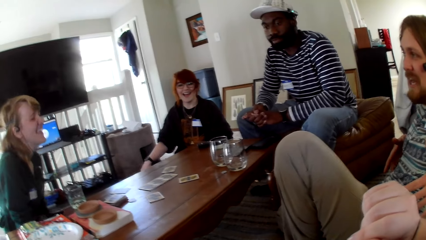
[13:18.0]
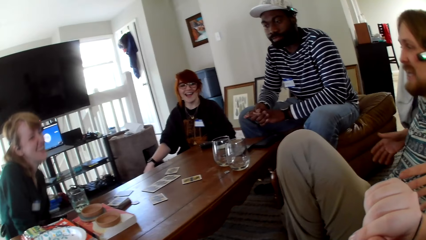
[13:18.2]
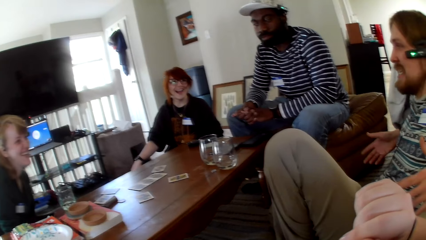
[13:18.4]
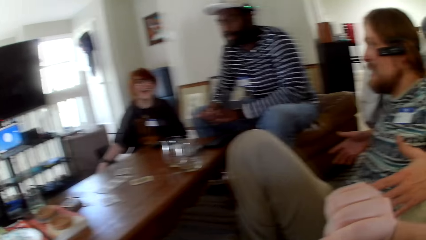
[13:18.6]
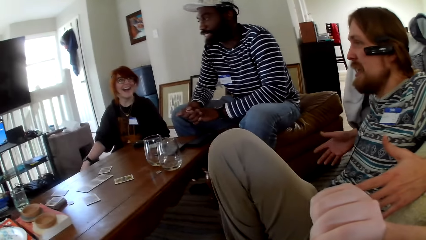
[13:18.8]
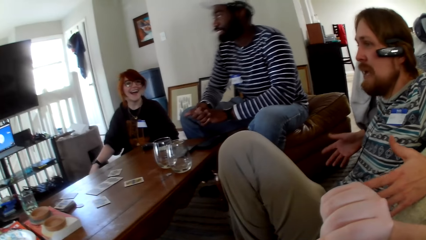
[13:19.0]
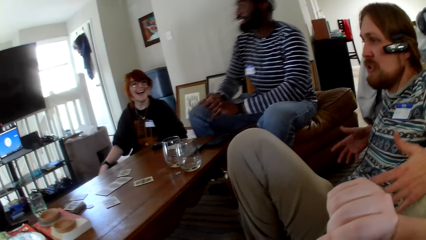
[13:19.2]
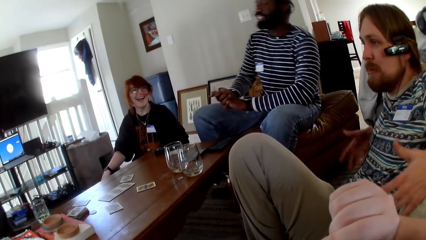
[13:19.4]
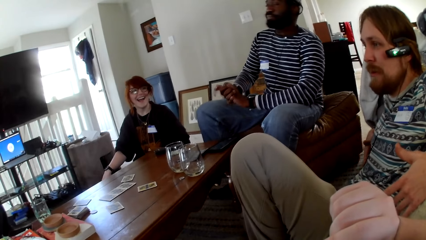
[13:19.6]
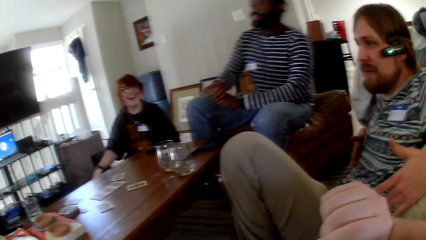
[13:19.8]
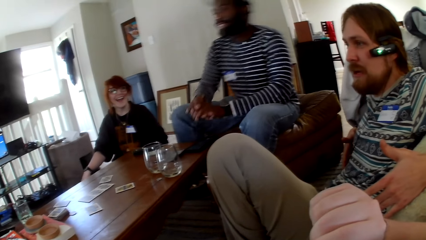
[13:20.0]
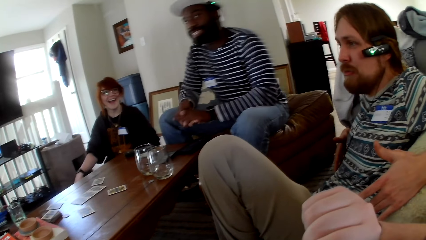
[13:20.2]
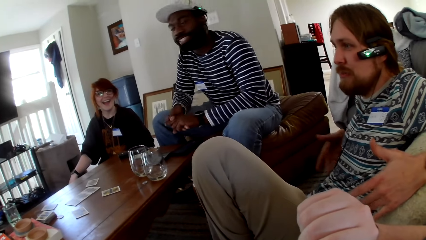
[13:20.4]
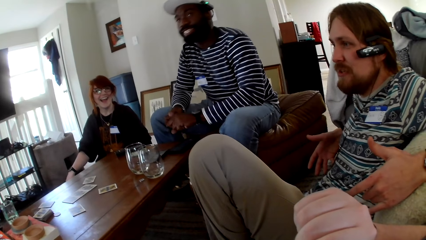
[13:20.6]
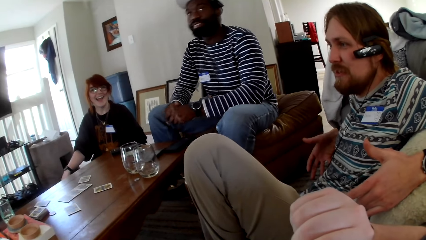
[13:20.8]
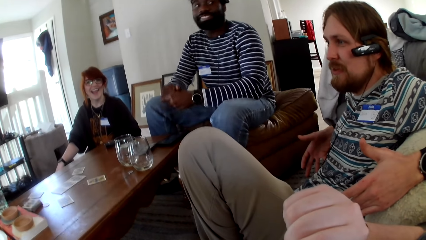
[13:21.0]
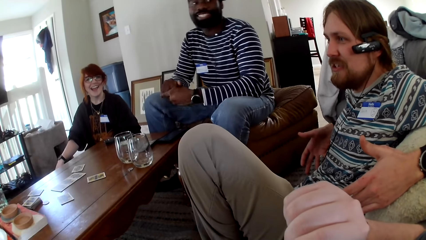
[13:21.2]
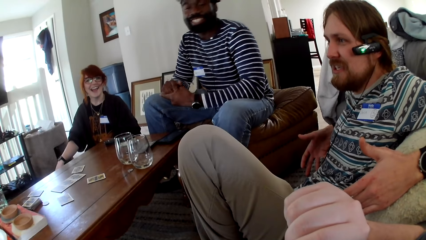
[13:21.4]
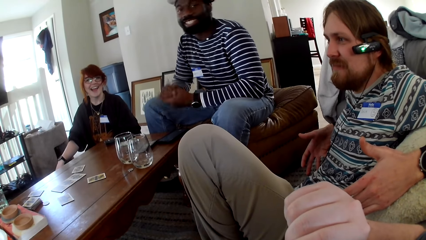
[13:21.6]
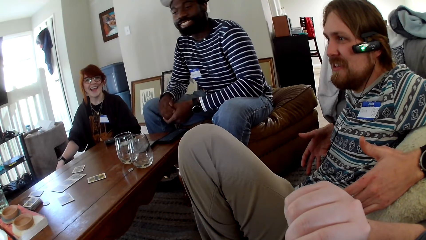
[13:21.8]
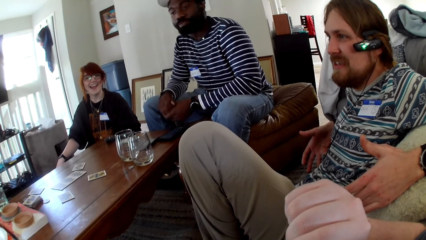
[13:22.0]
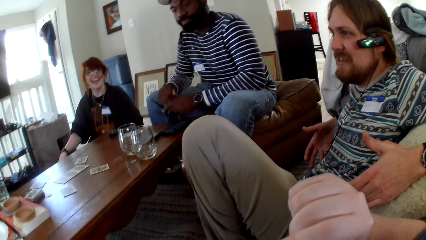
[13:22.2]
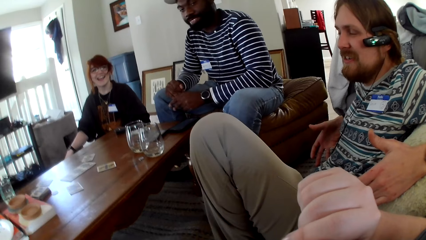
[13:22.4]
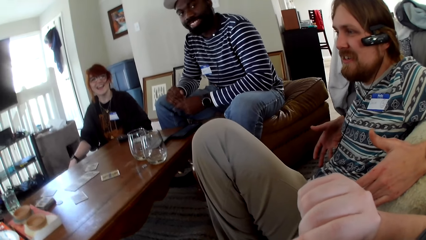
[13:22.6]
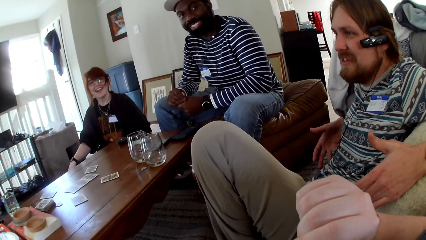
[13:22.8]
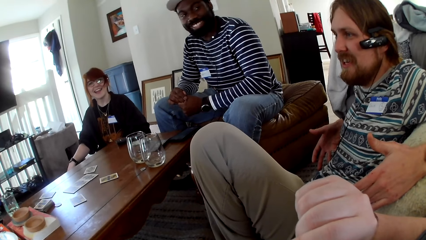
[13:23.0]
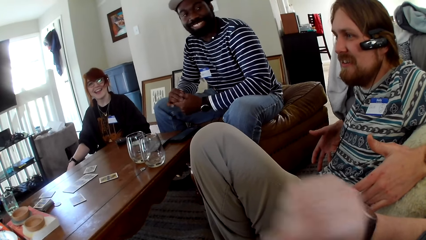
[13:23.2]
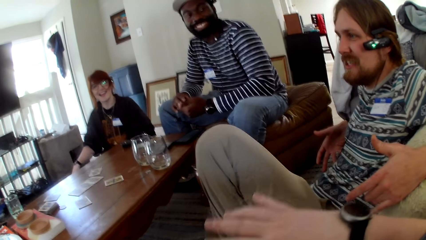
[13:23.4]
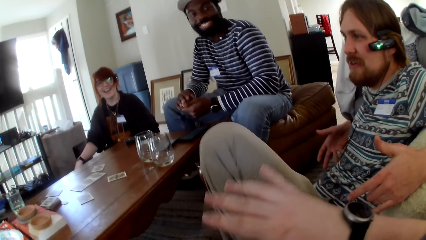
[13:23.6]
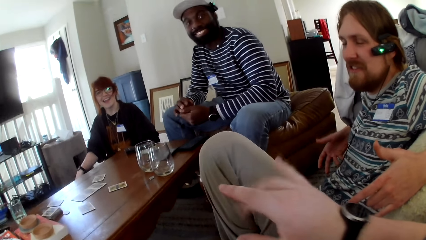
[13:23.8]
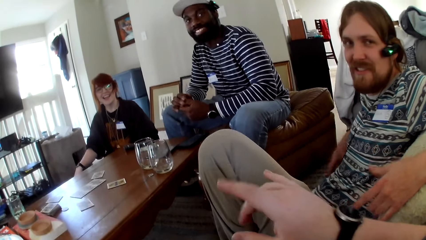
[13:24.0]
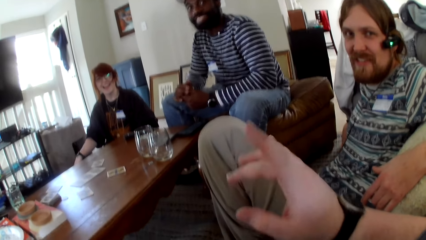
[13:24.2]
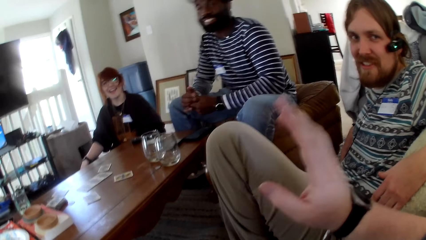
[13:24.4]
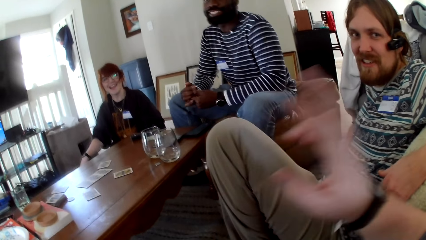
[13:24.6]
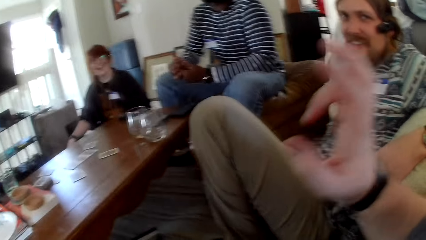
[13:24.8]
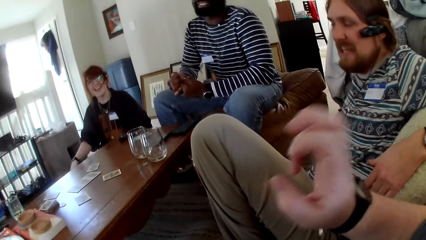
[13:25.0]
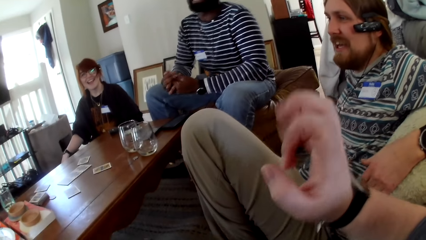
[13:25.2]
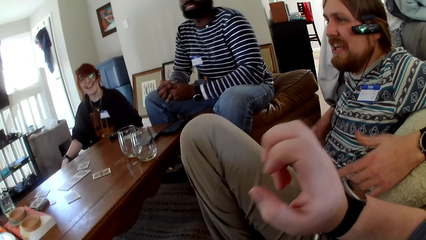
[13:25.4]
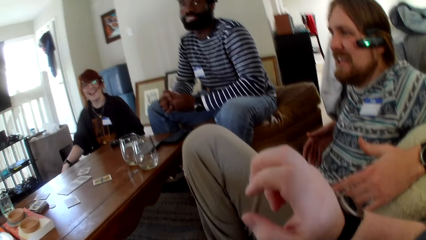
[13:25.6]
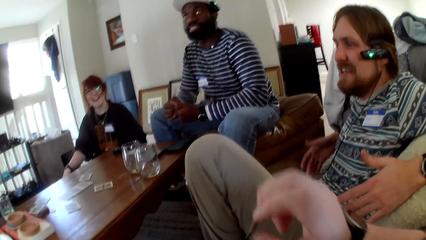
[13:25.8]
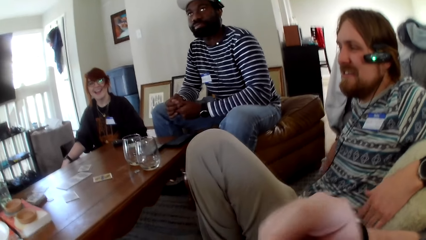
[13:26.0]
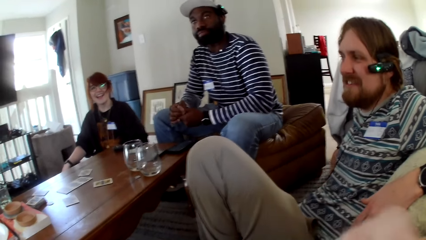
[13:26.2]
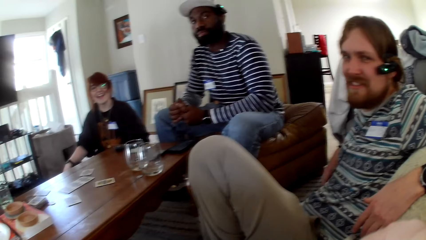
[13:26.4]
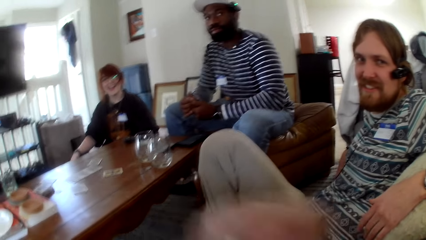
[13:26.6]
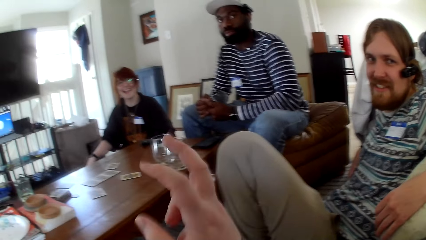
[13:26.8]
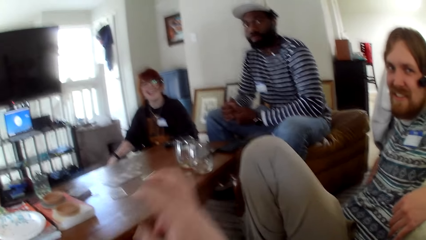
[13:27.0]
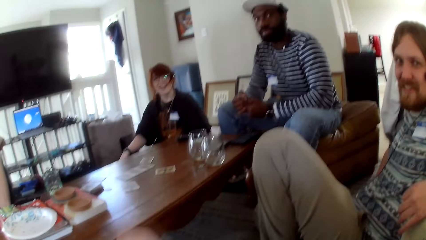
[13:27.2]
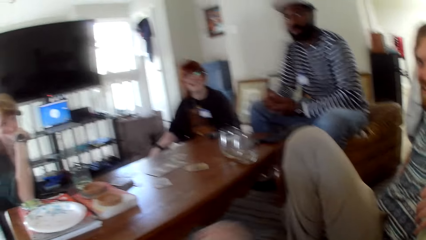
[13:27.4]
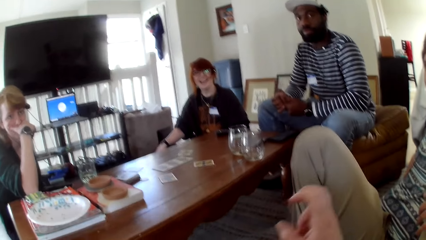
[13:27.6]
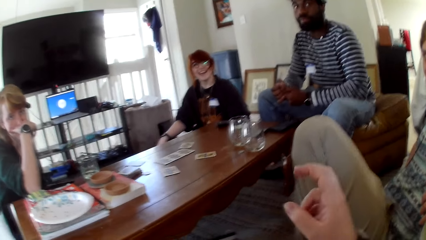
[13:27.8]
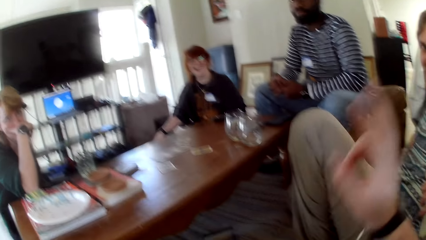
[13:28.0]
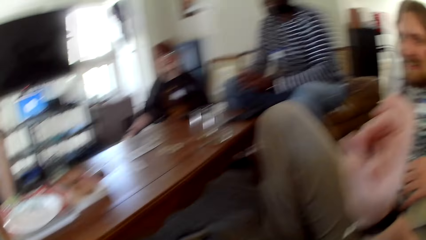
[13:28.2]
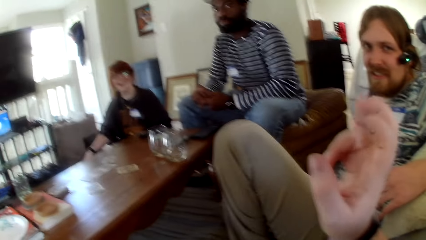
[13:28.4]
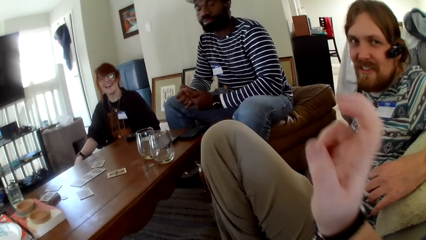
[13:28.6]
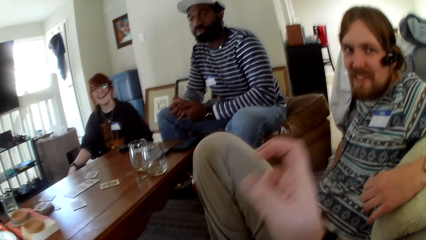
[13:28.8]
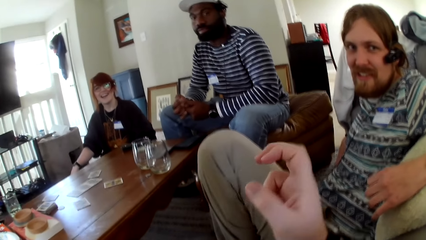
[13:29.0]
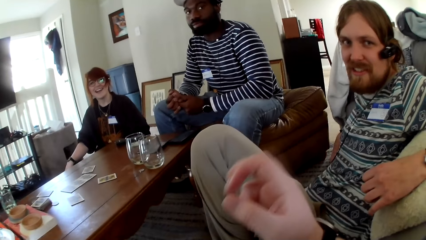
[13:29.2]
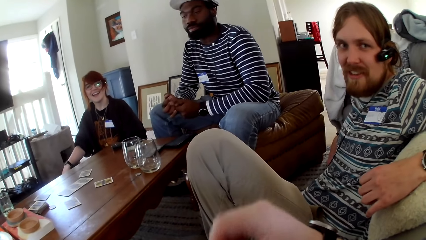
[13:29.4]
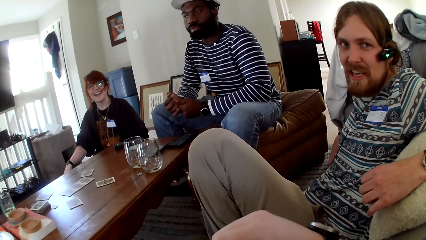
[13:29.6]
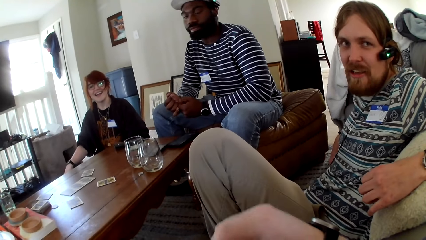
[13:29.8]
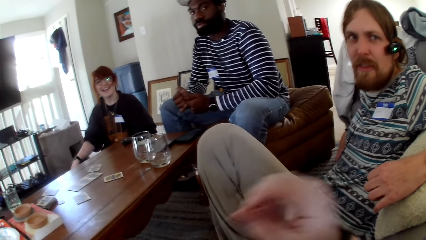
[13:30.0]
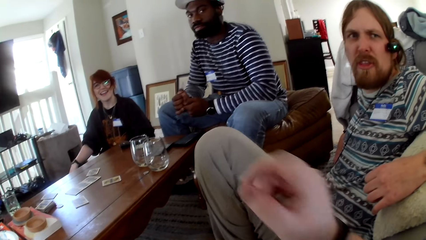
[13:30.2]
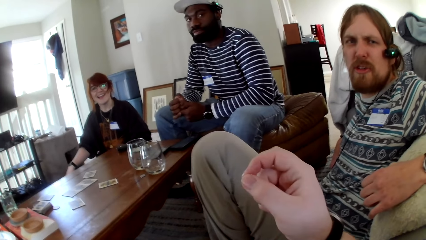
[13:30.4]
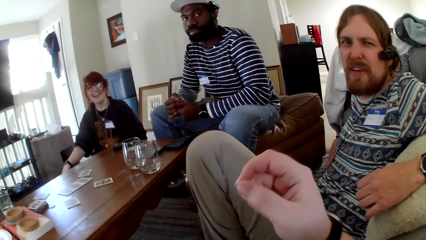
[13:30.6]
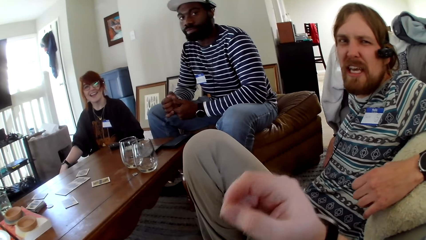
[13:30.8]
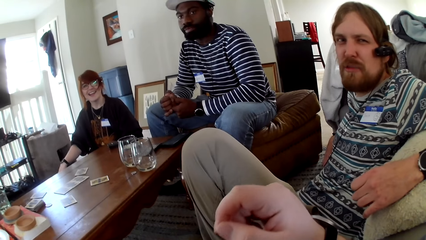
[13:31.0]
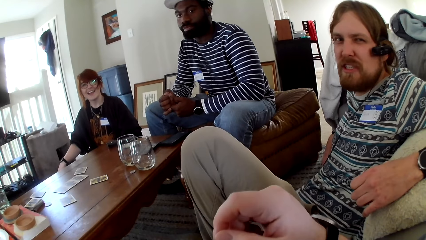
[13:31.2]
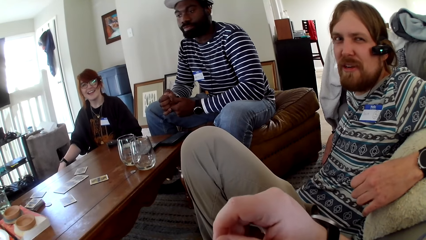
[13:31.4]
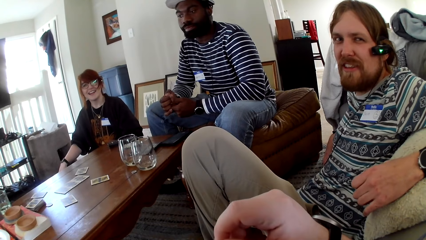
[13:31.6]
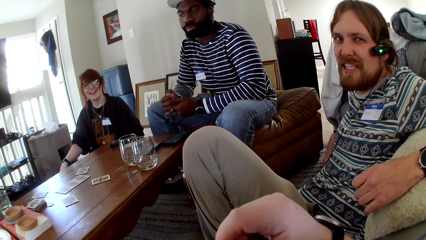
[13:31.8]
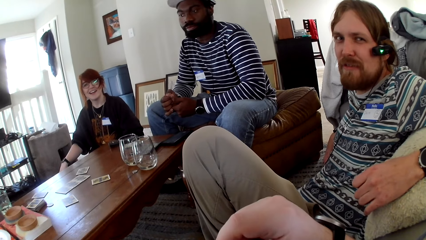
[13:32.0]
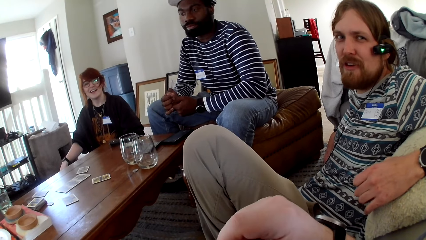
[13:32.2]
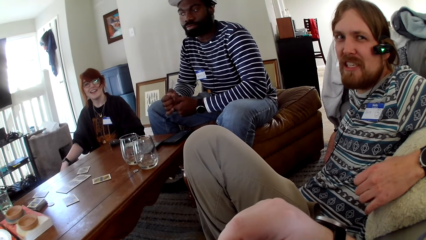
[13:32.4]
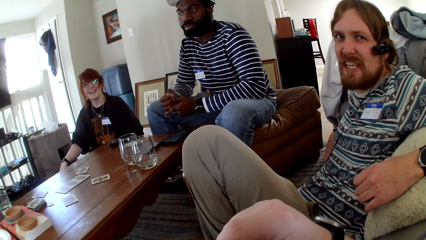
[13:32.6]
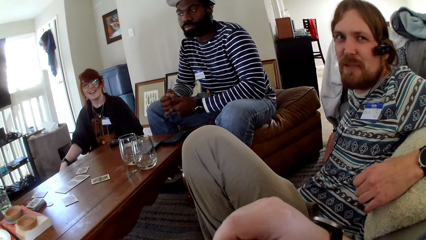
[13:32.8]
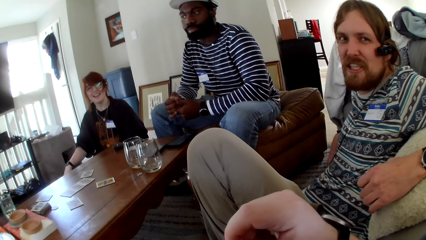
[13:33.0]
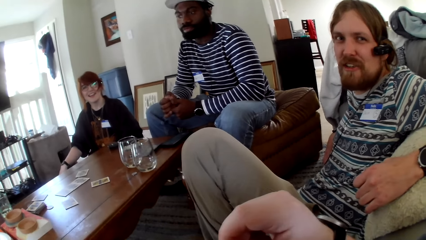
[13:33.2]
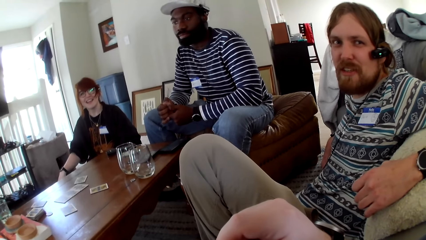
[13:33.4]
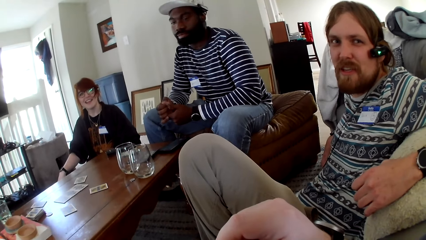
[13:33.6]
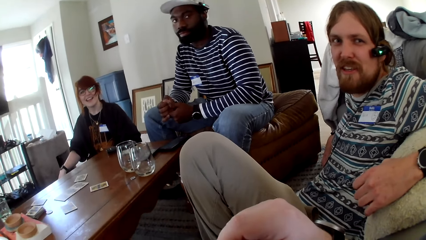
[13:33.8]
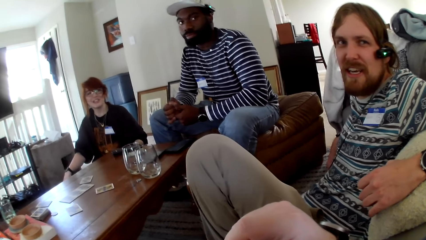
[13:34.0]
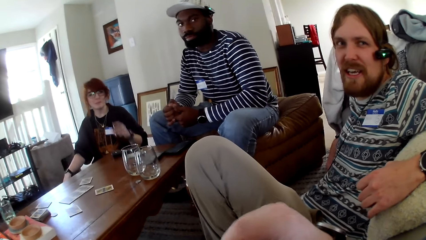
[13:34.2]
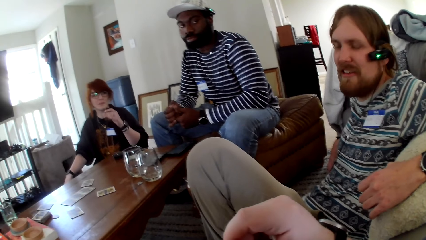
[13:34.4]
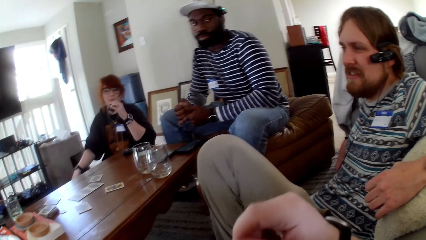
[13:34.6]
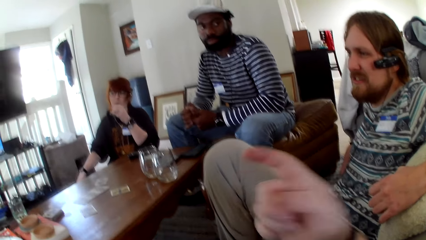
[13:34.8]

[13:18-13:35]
A woman laughs. Another woman laughs. The camera wearer gestures his hand. A man talks to the camera wearer.
